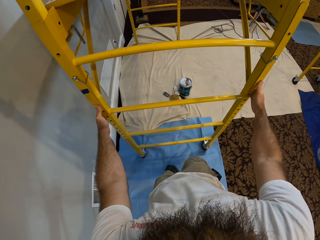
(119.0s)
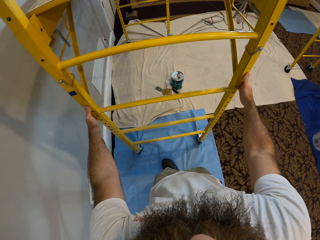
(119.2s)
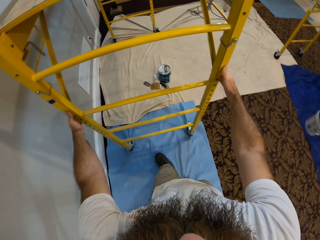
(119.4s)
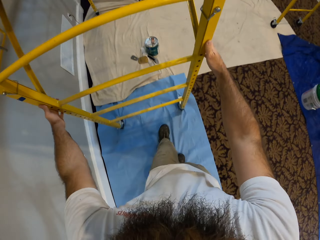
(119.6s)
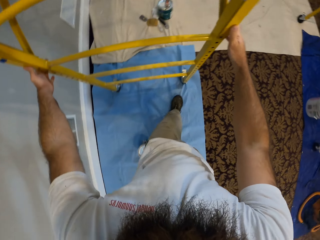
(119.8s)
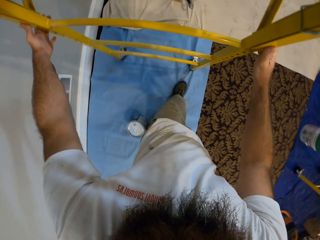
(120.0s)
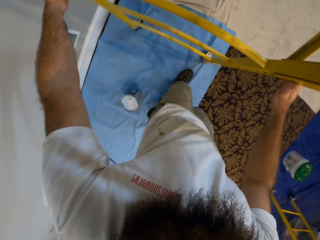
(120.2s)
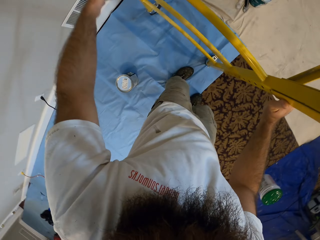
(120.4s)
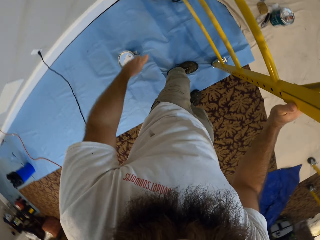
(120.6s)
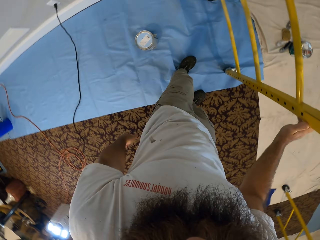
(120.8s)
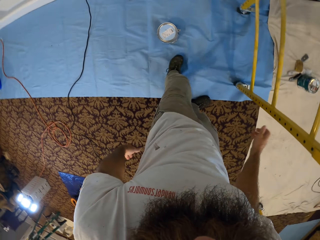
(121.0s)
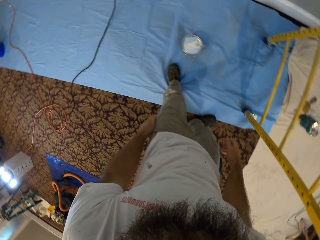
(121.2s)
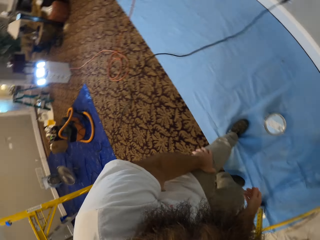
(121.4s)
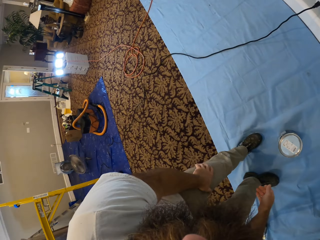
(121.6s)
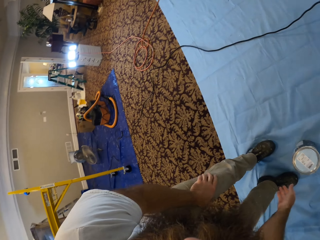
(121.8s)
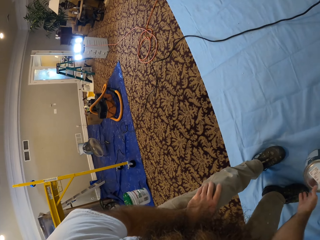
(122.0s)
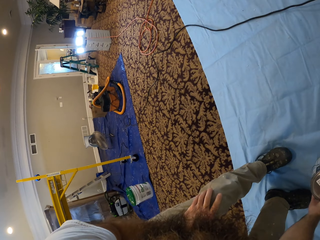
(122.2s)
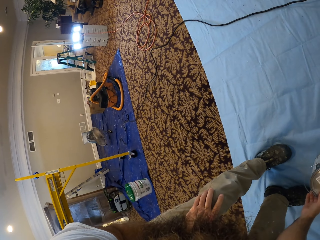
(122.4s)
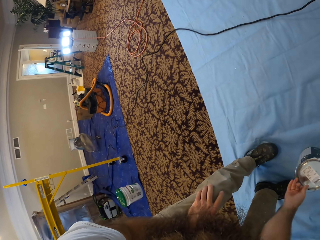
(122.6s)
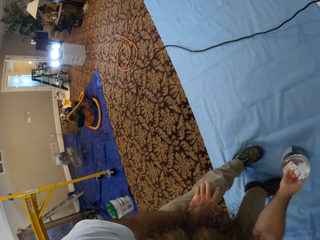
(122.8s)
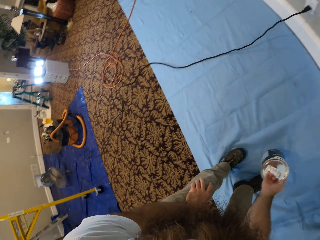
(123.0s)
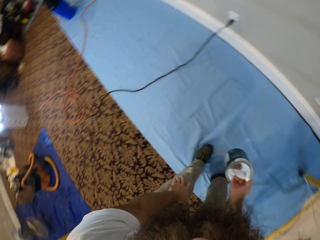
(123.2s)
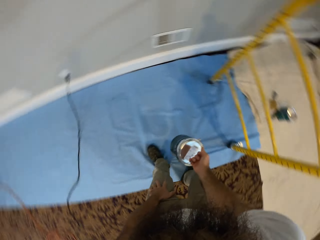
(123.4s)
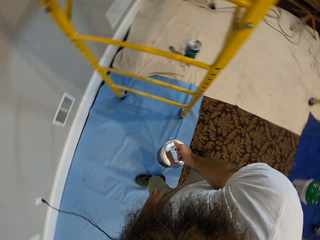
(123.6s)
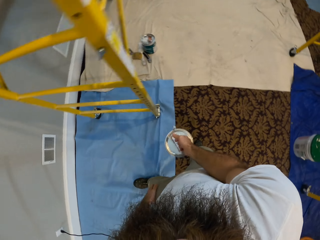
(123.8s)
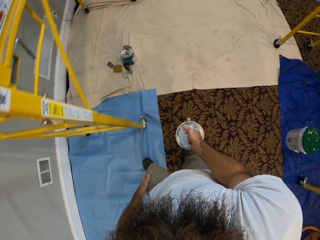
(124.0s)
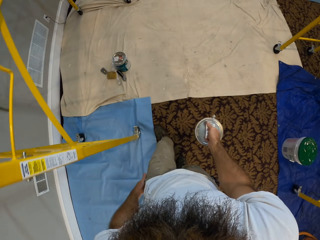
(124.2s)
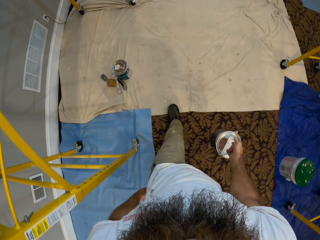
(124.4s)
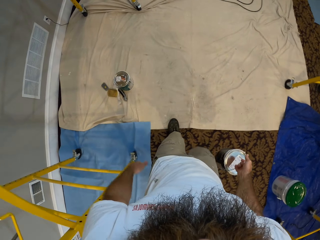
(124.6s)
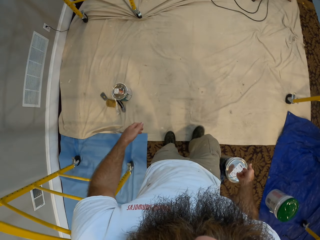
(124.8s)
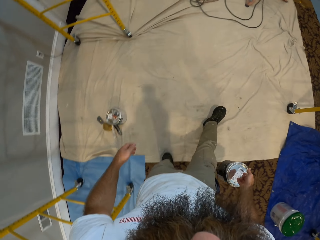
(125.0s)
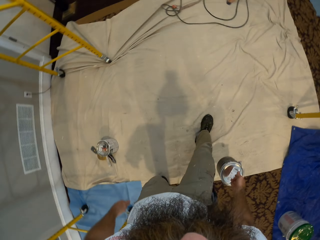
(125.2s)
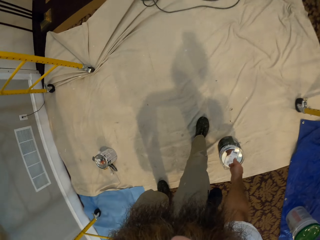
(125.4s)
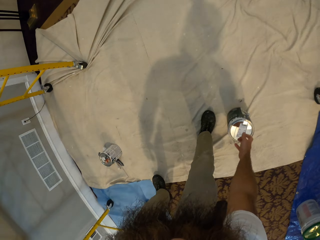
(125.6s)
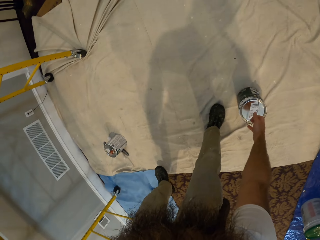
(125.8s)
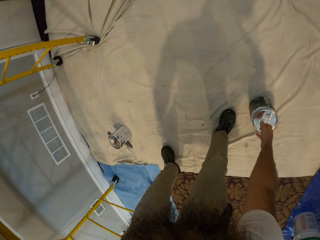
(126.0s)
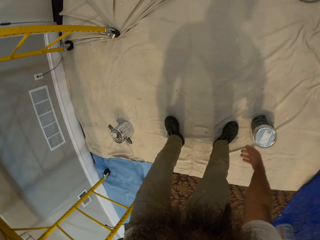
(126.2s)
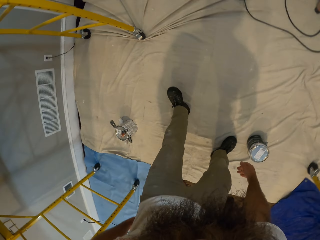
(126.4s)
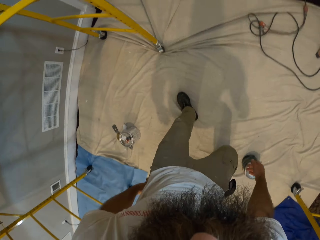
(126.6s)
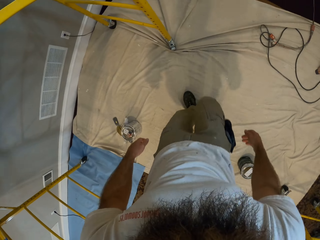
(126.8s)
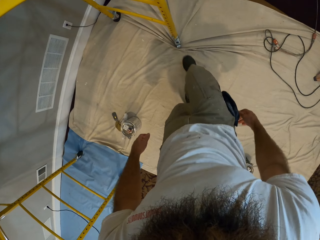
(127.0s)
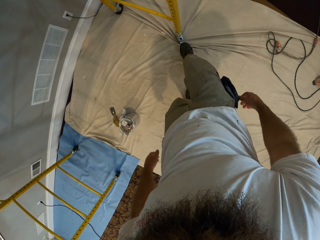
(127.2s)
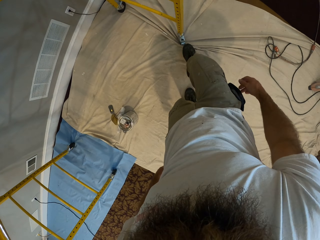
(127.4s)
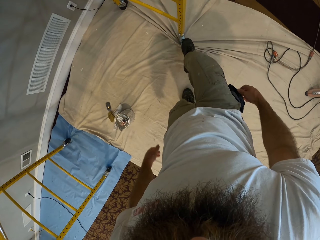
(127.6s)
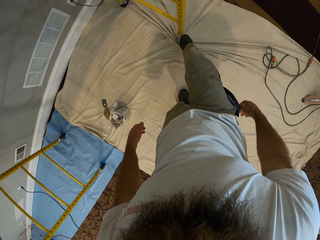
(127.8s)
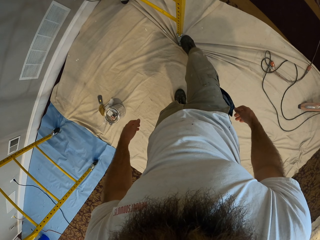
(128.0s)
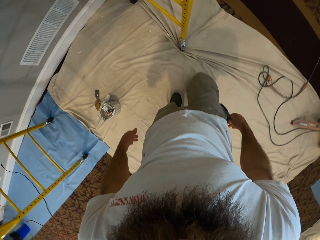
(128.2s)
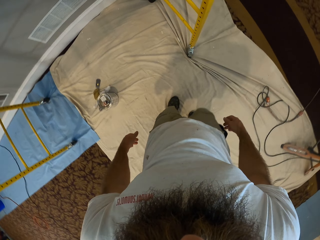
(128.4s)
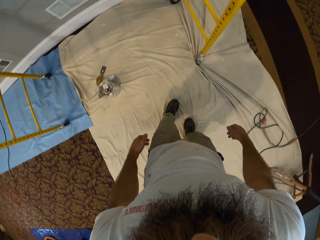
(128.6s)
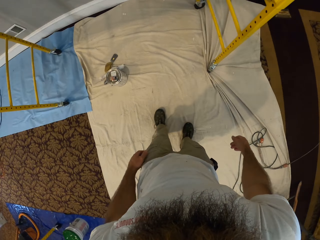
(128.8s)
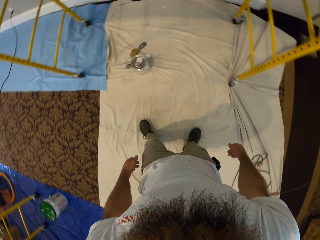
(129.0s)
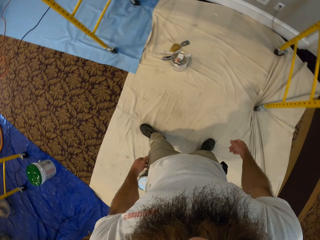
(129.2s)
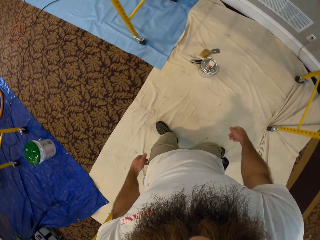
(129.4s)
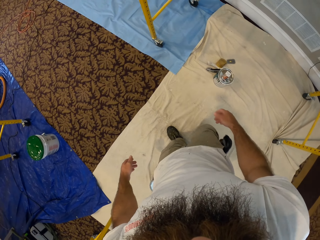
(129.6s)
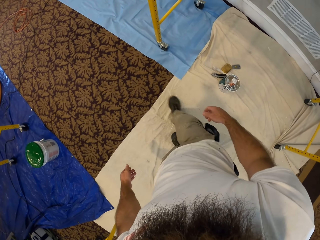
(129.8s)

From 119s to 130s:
The camera wearer moves the trolley. He bends down and takes up a container on the floor with his right hand. He drops the container on the floor with his right hand. He adjusts a tyre of the scaffold with his right leg. He steps on the trolley wheel.

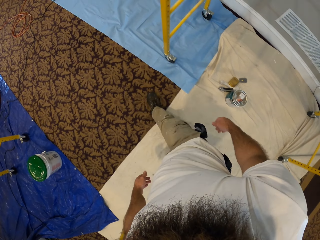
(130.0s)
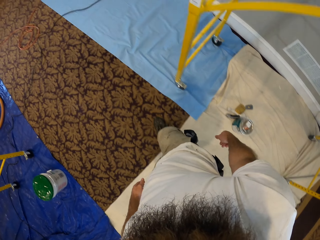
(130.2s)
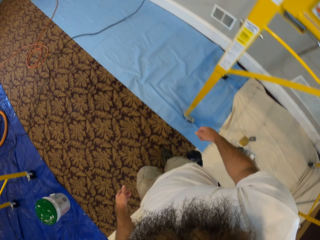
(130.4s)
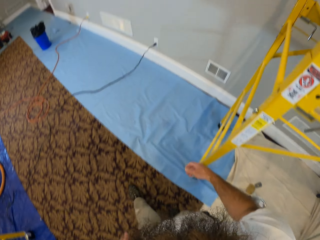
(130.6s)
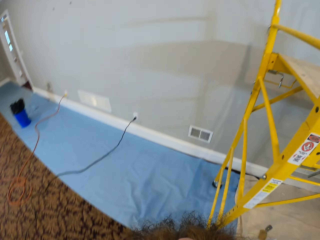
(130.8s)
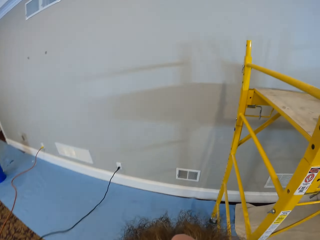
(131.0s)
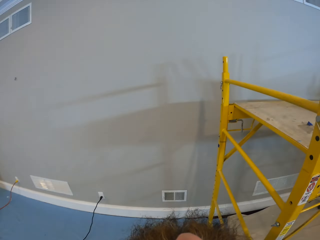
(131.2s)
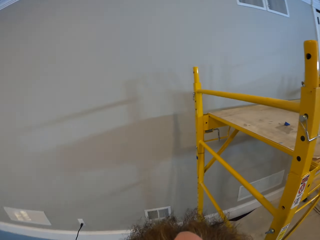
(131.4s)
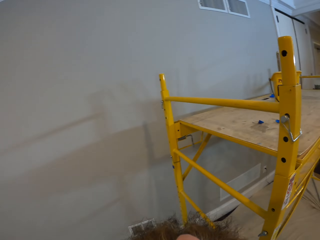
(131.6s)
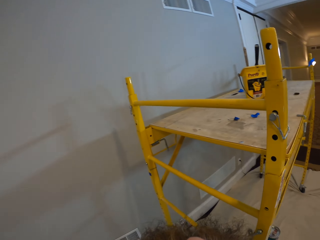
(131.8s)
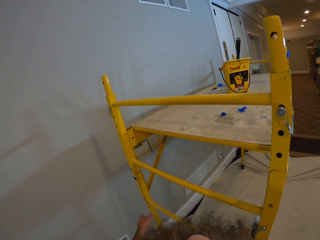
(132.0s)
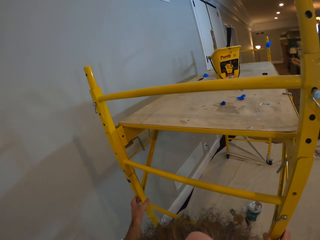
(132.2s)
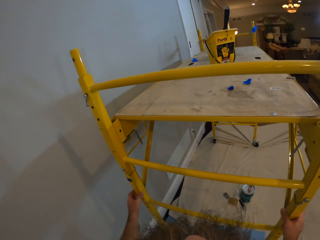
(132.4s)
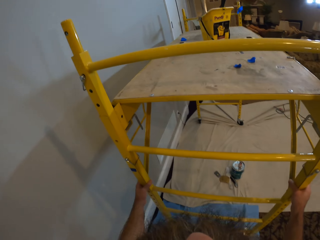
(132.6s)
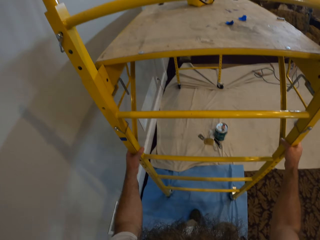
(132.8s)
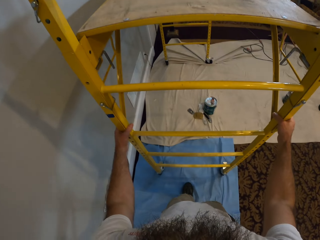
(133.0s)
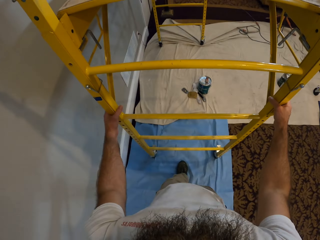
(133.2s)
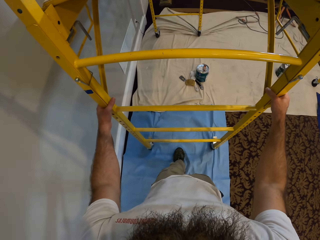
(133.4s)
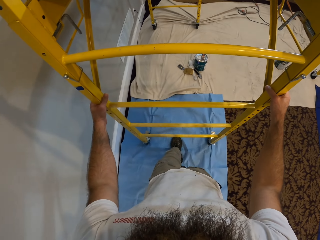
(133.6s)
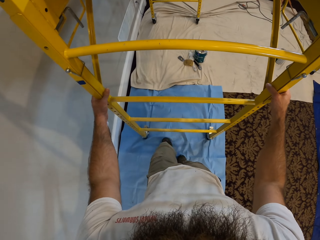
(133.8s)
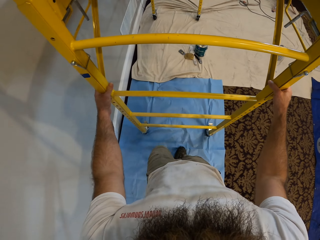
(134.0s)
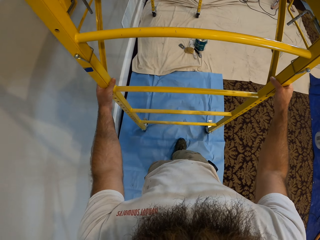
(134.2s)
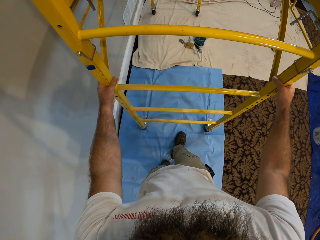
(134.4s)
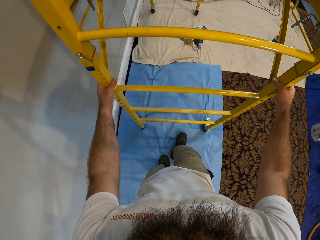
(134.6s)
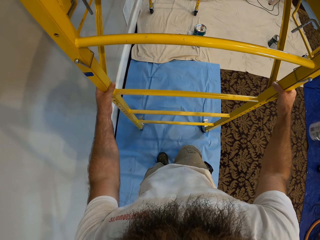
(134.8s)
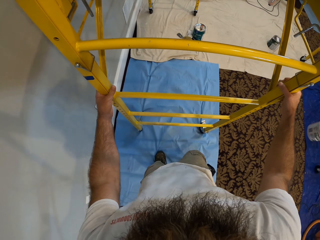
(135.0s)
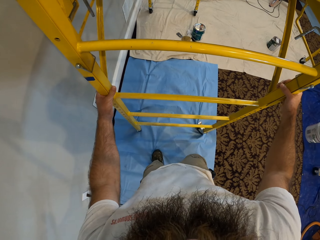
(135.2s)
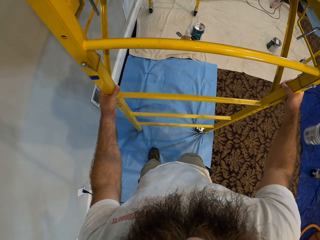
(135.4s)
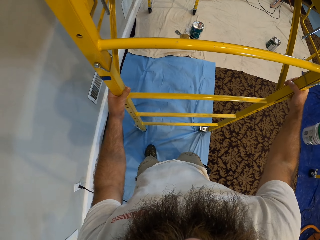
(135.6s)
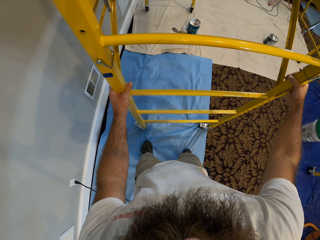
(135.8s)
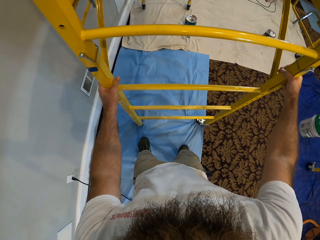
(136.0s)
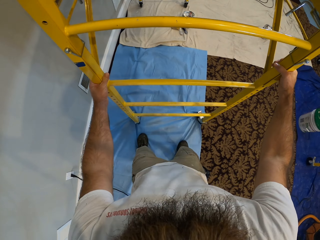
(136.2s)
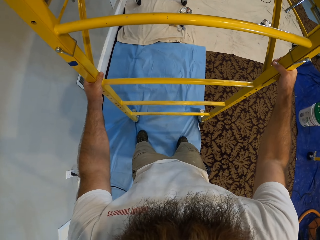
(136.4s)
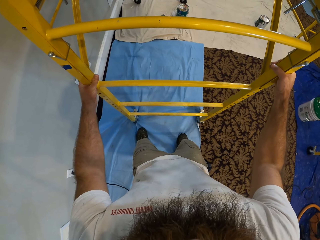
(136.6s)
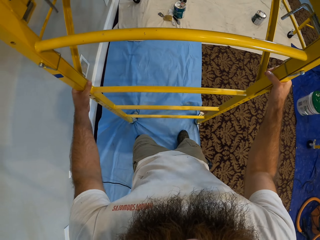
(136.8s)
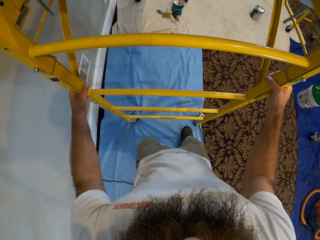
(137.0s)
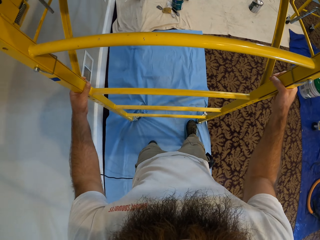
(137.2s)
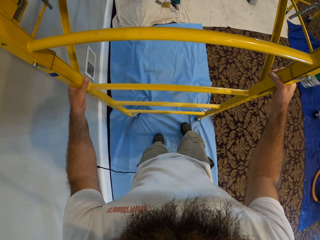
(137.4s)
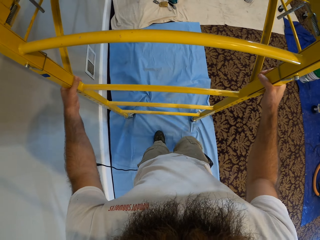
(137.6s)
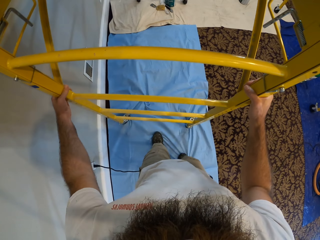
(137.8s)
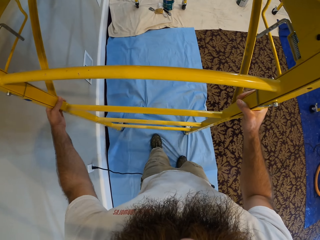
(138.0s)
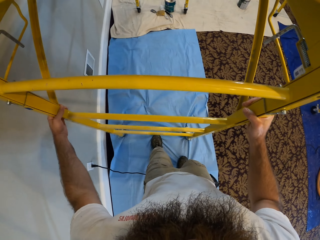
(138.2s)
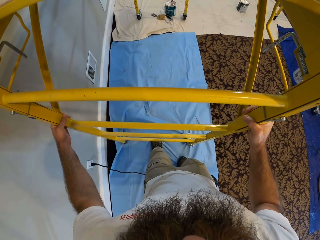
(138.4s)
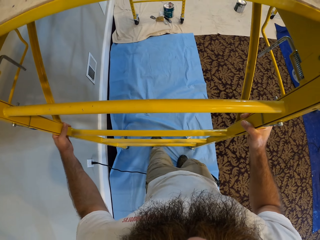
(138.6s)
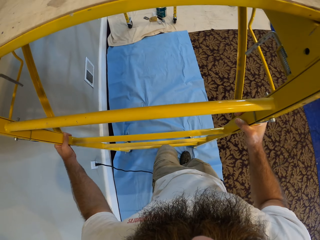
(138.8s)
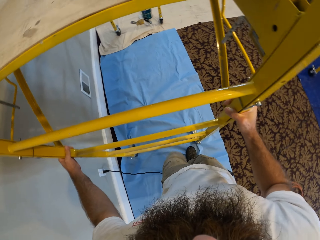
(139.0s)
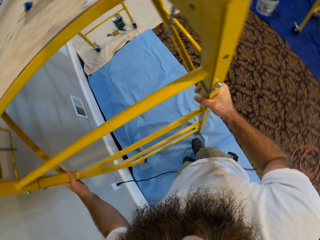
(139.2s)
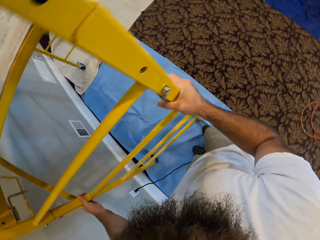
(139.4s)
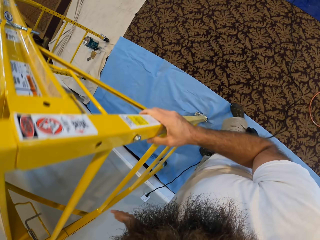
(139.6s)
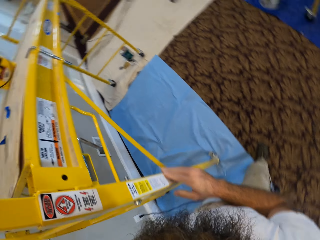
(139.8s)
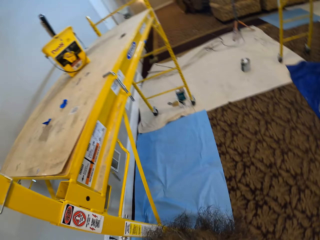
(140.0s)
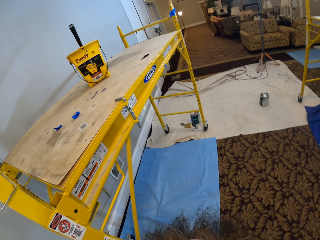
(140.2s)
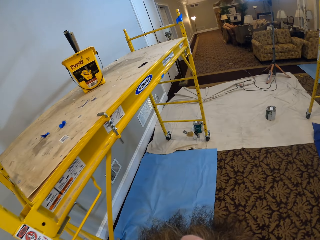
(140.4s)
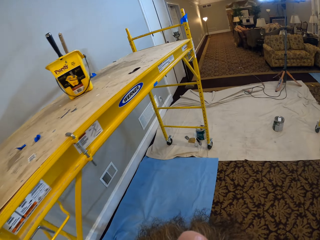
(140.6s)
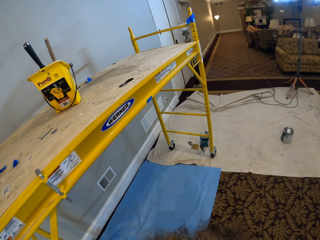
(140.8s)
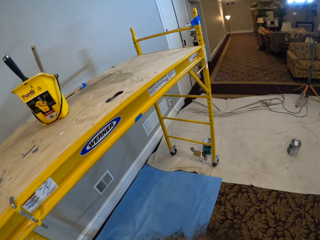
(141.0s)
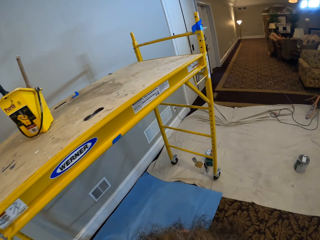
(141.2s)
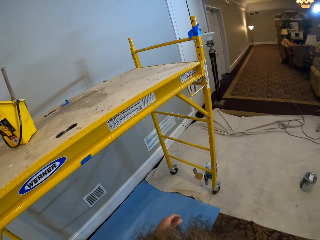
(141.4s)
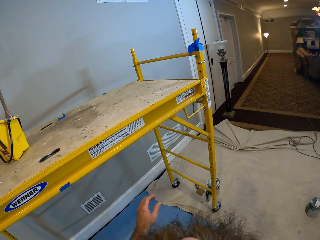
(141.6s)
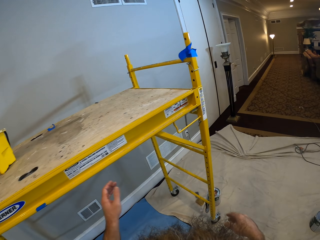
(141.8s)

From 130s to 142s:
The camera wearer walks around. He moves the scaffold or trolley with his hands.
